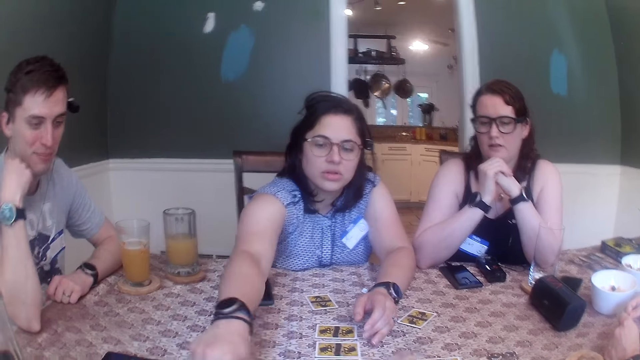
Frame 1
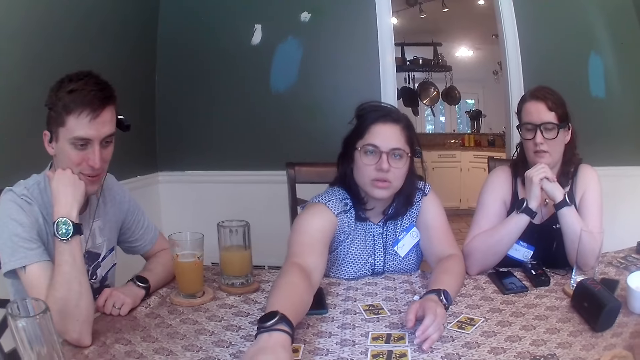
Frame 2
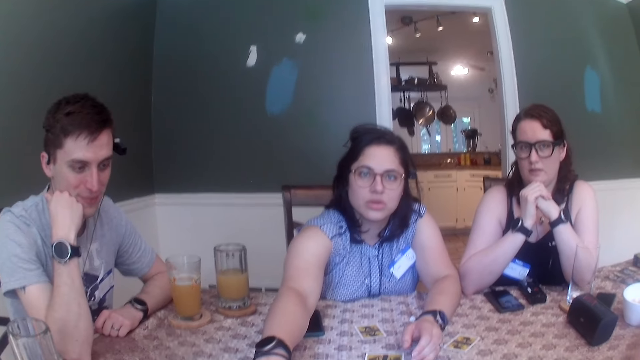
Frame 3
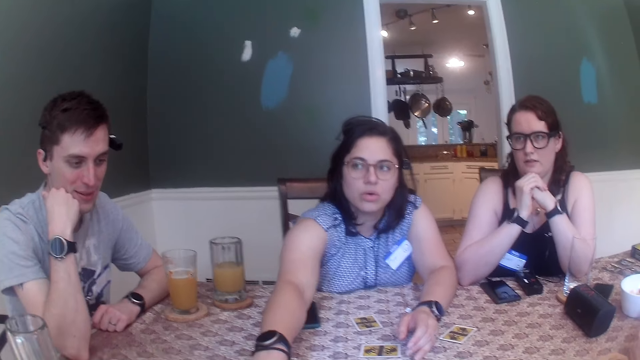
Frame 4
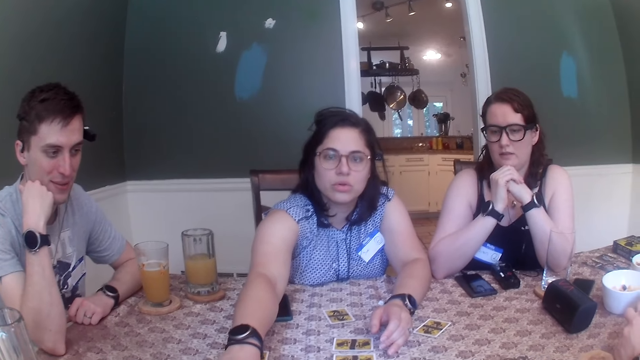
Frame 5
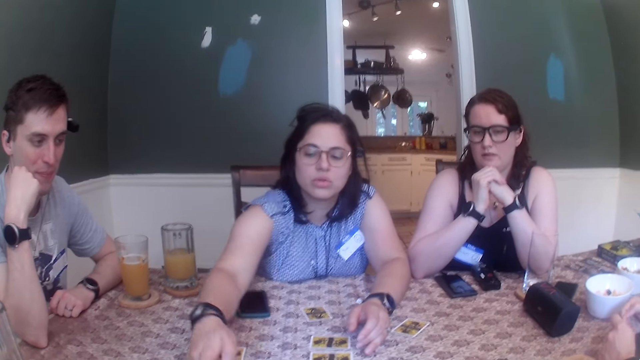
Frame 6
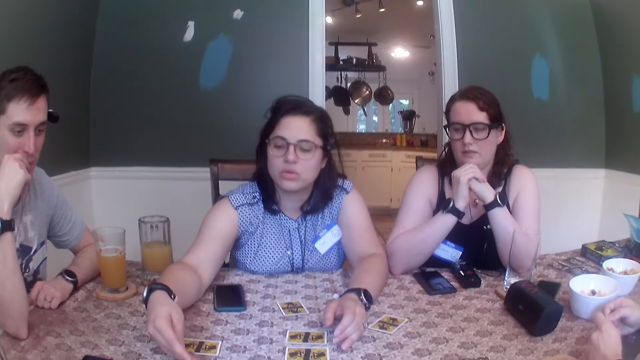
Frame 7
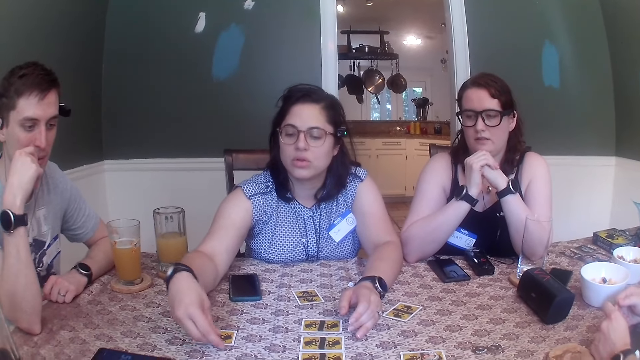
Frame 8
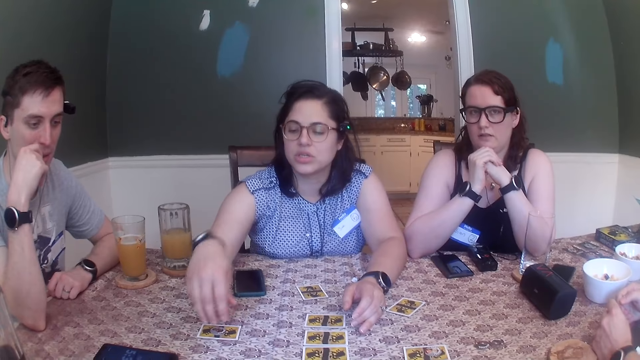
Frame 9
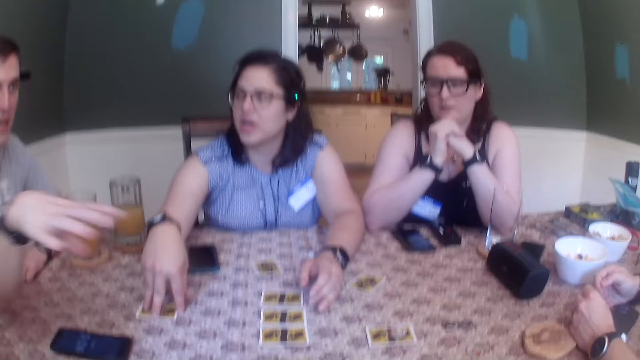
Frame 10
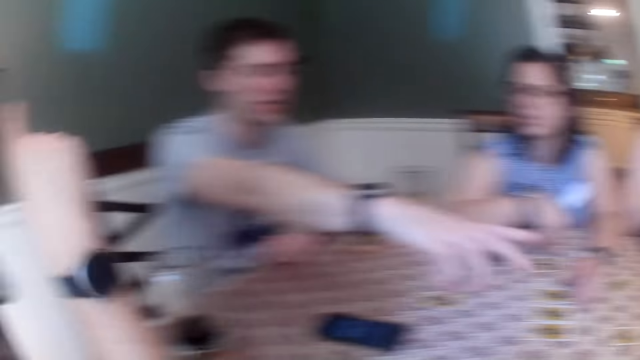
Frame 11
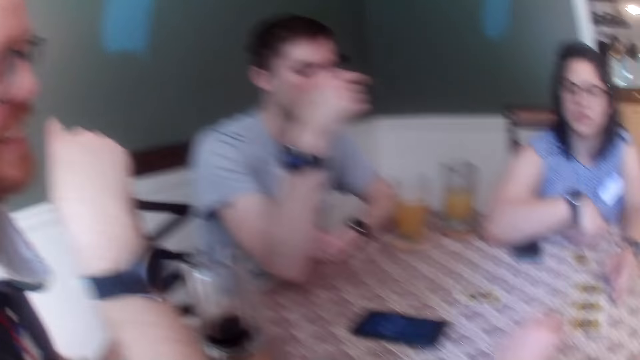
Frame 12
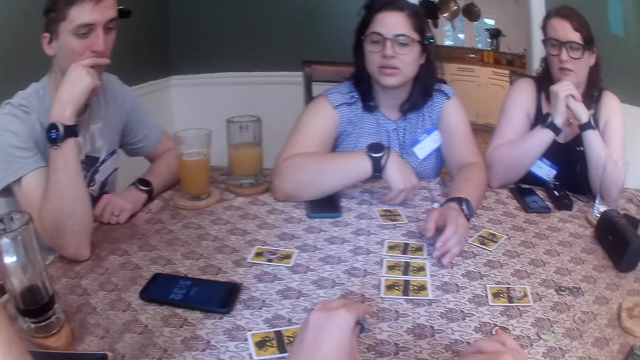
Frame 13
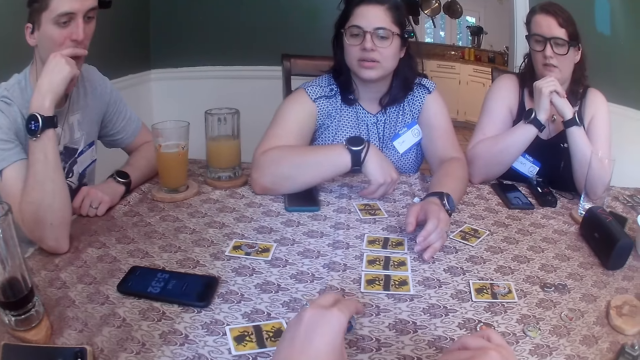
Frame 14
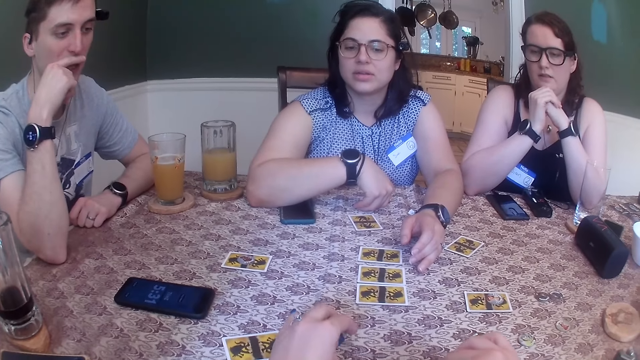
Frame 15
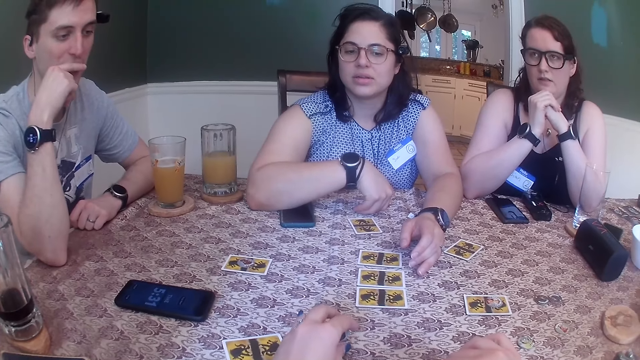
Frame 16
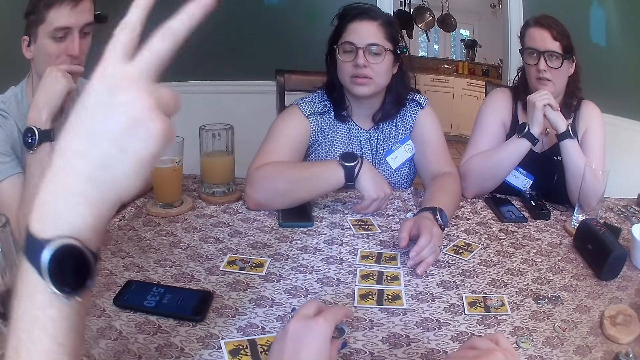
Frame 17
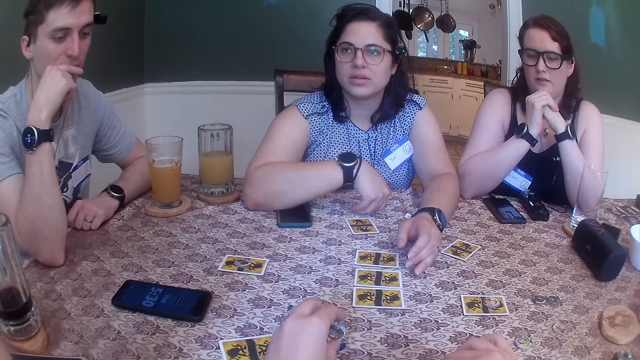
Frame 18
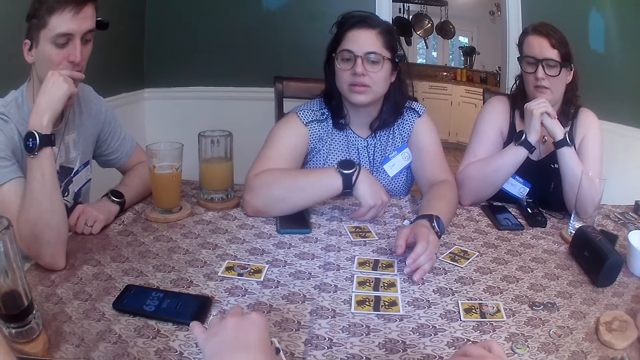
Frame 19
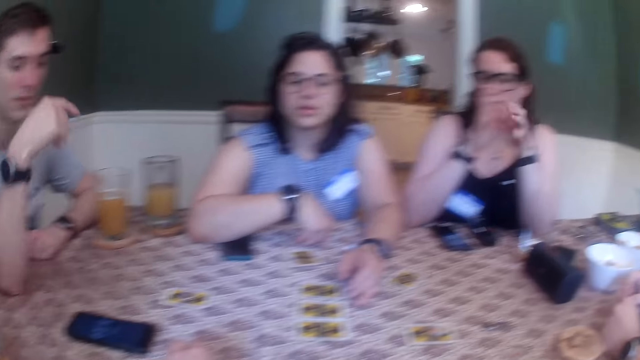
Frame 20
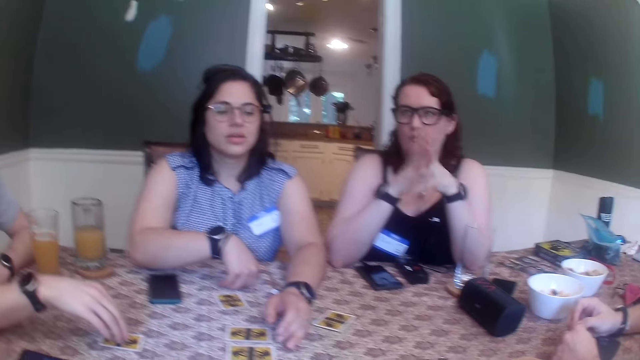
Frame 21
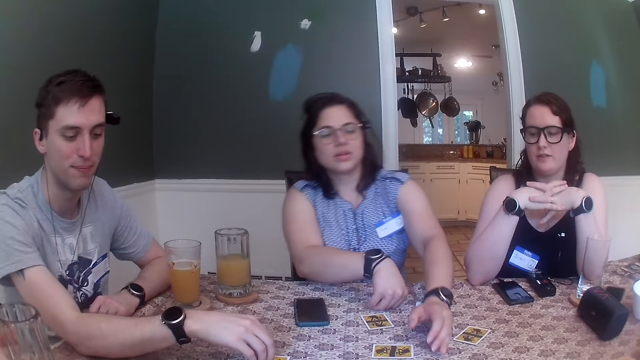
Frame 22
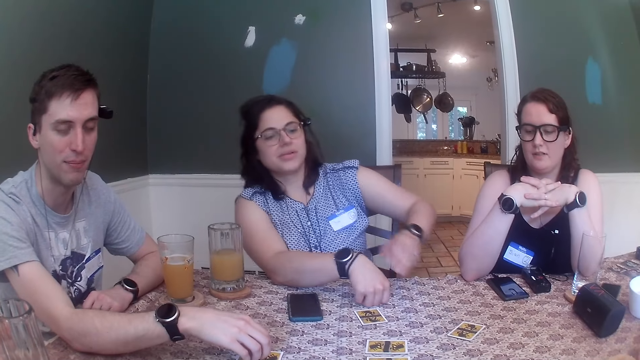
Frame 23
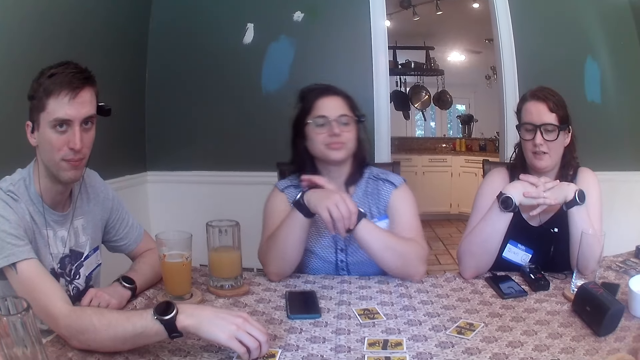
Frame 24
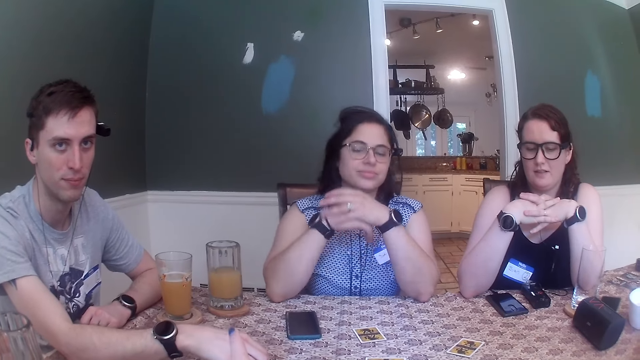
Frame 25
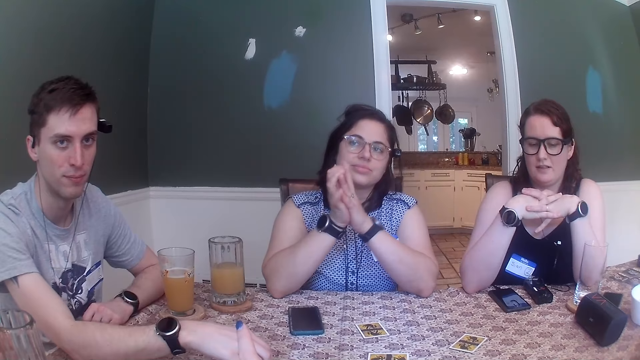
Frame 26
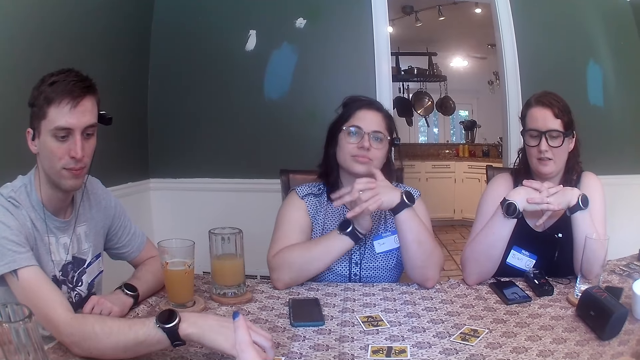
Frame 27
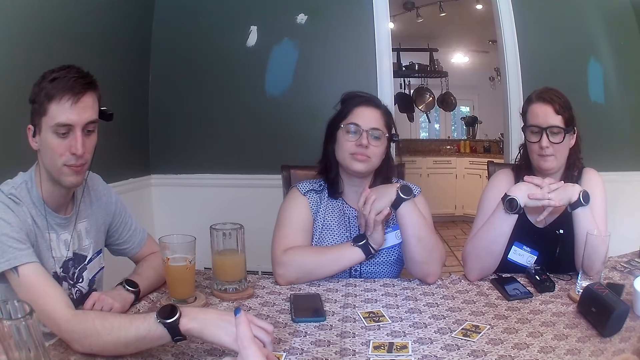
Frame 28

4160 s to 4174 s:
The camera wearer converses with a group of people. The woman shifts the card on the table with her right hand. Another woman touches a card. The camera wearer holds the card token on the table with her left hand. She moves the card token on the table with her left hand. She drops the card token on the table with her left hand. The man holds the card on the table with his right hand.

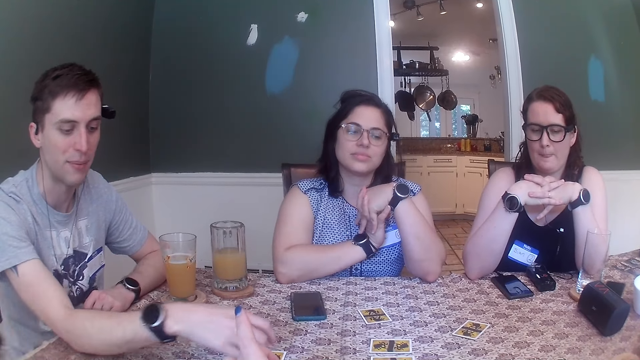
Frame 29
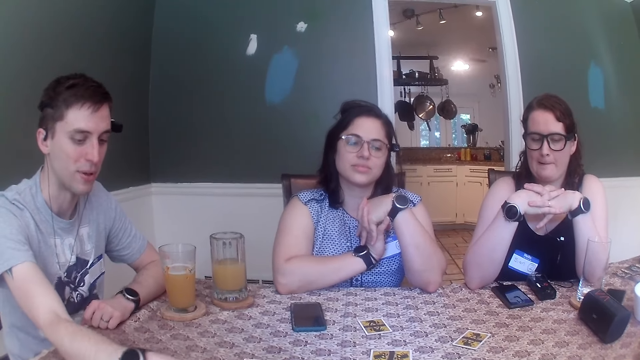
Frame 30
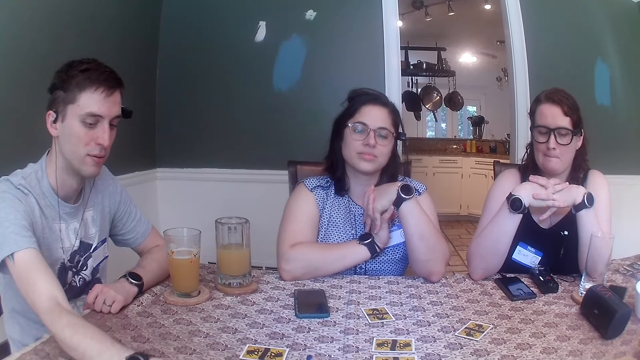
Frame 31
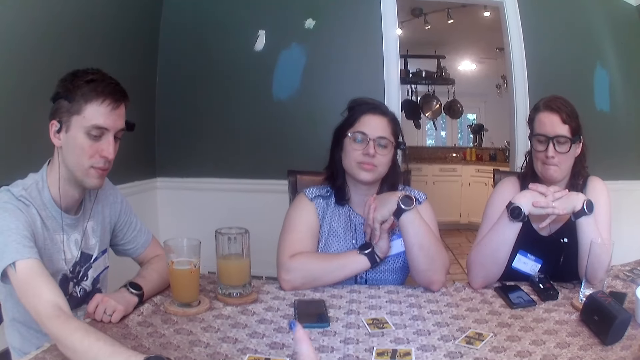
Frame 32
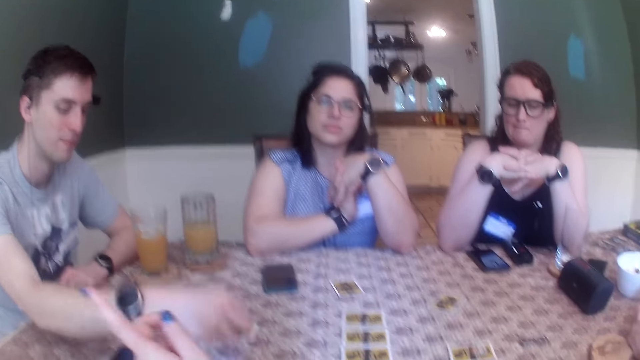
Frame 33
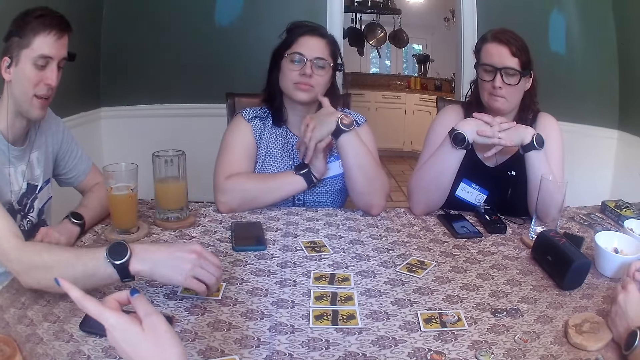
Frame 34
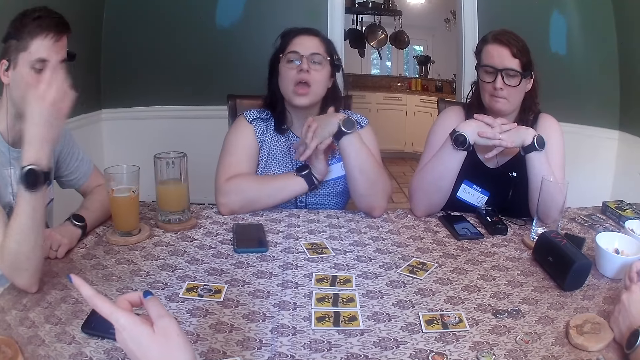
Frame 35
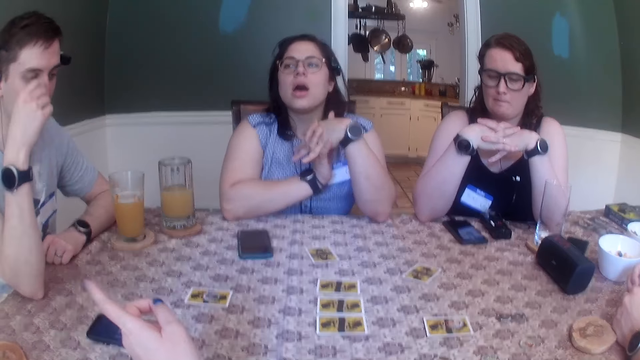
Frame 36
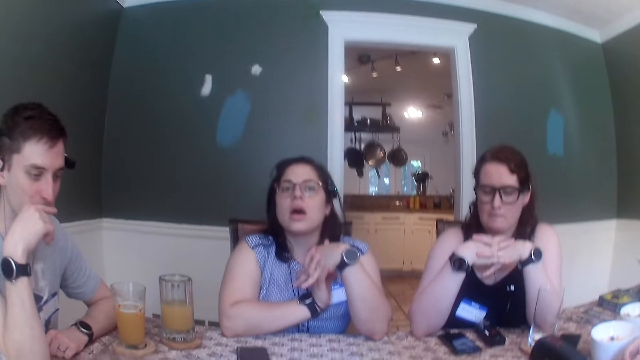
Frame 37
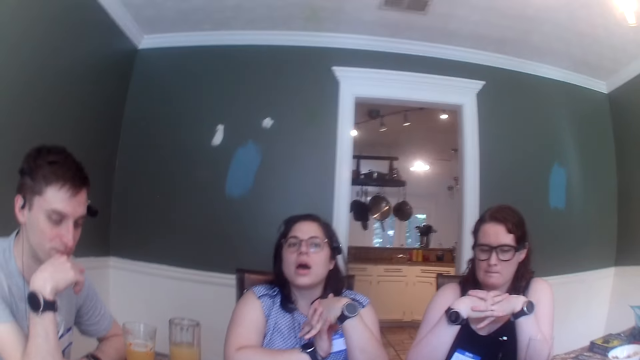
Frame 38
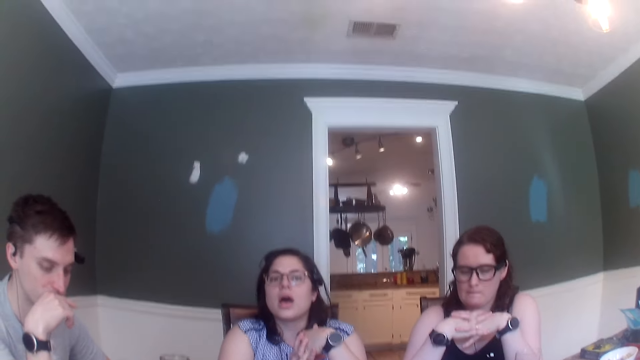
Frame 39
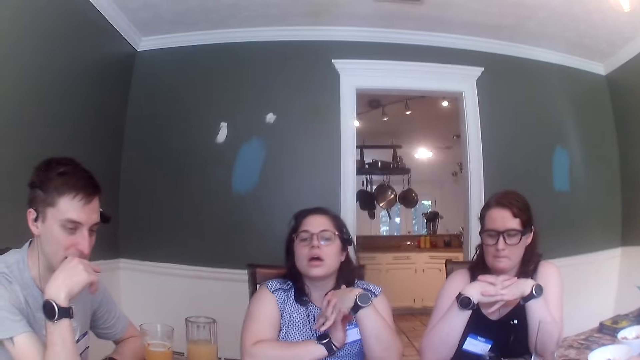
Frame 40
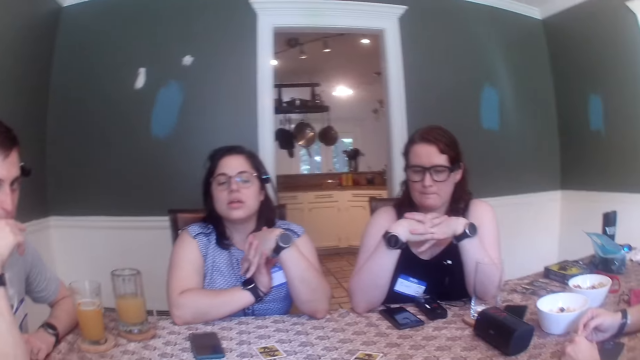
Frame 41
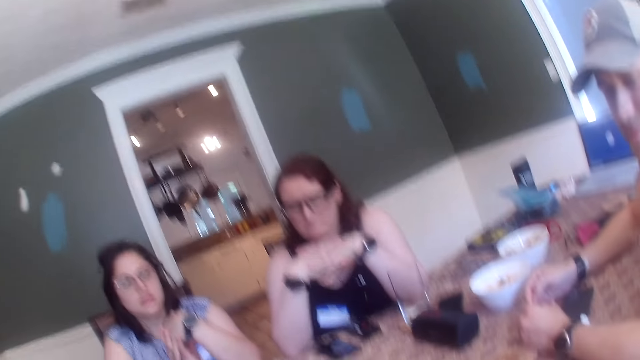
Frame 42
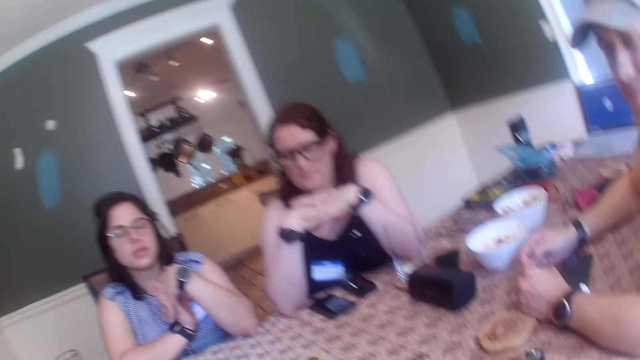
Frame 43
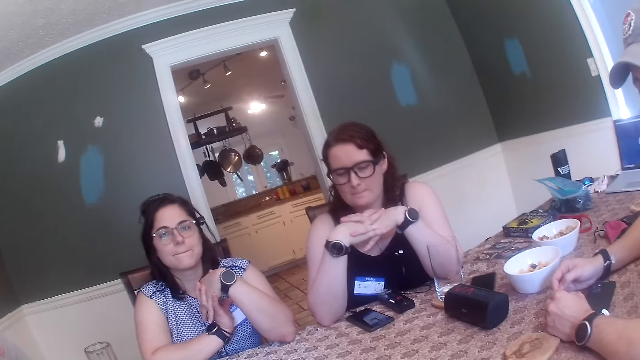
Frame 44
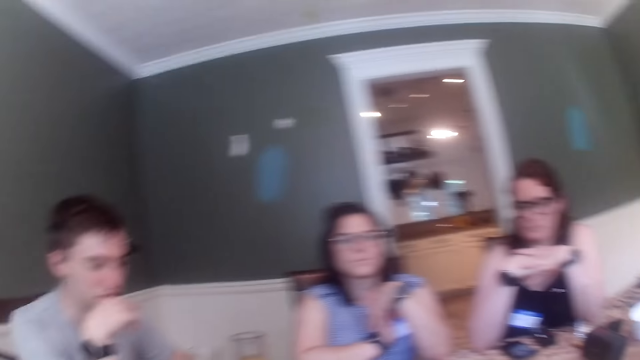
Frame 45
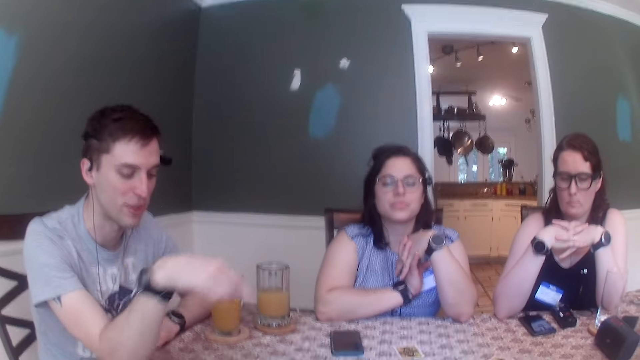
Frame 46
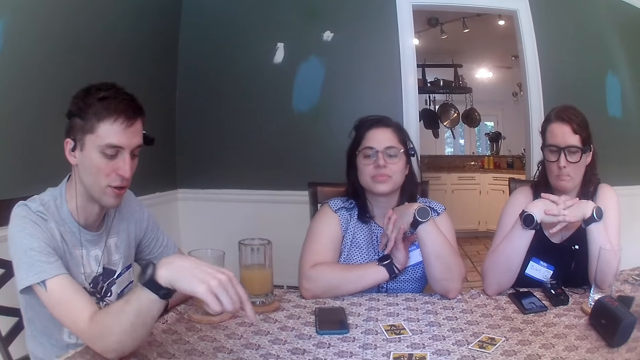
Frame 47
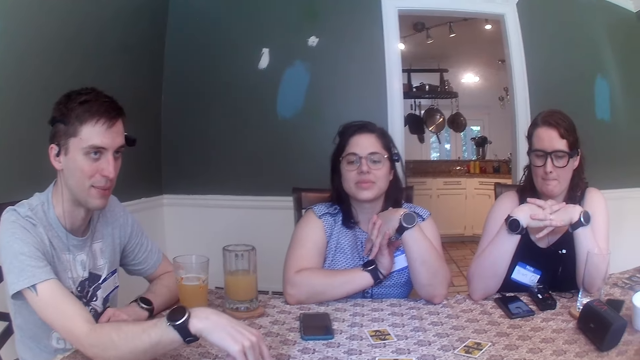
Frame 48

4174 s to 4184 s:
The man drops the card token on a card on the table with his right hand.
